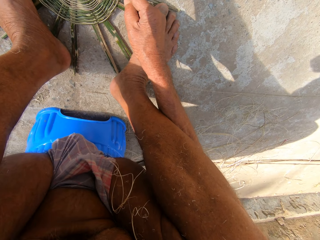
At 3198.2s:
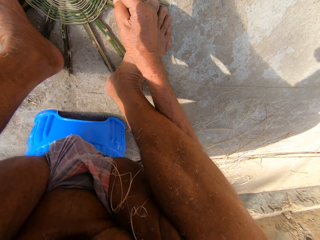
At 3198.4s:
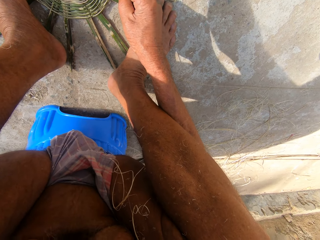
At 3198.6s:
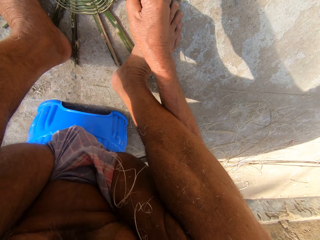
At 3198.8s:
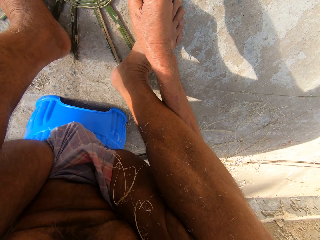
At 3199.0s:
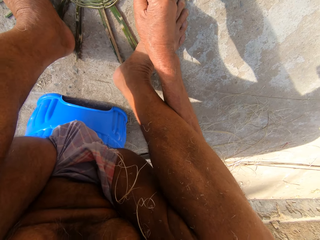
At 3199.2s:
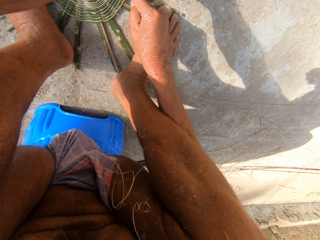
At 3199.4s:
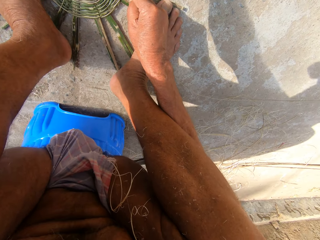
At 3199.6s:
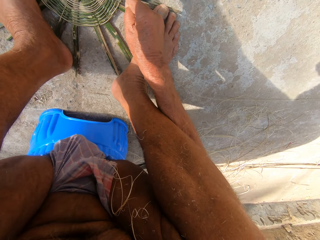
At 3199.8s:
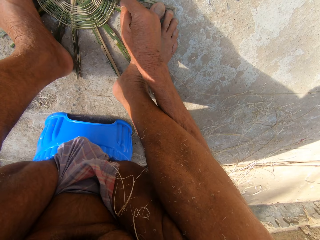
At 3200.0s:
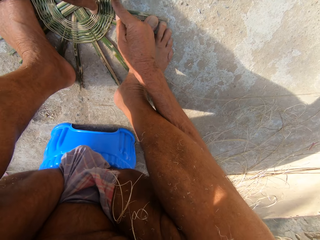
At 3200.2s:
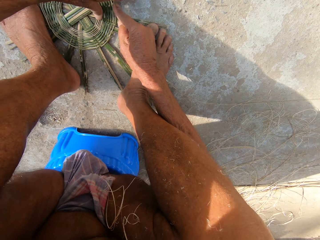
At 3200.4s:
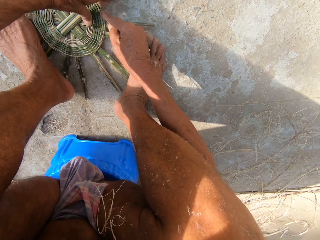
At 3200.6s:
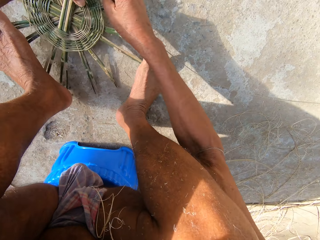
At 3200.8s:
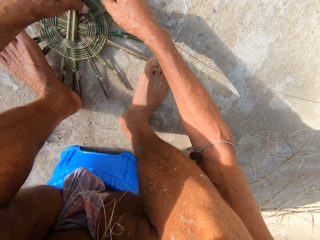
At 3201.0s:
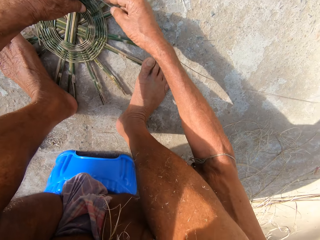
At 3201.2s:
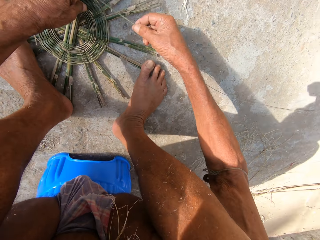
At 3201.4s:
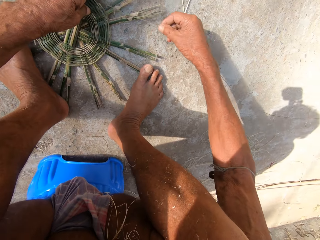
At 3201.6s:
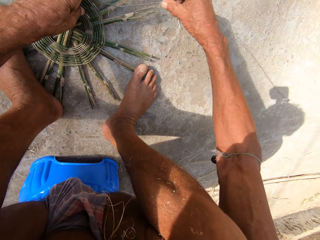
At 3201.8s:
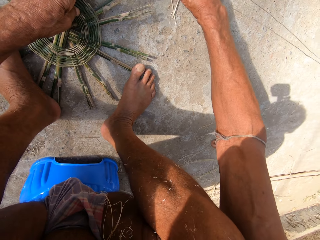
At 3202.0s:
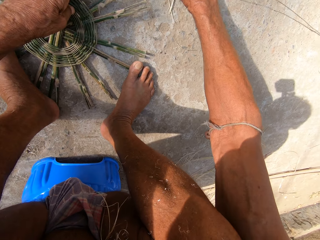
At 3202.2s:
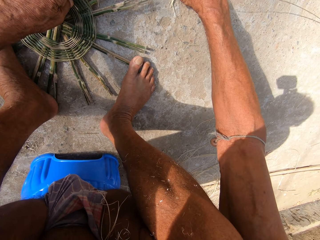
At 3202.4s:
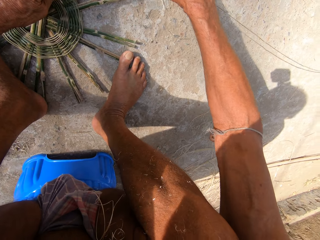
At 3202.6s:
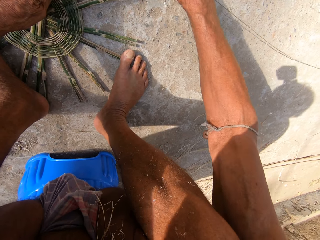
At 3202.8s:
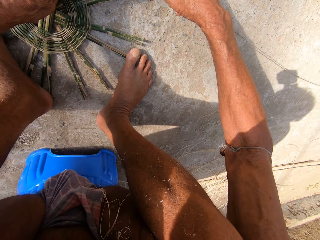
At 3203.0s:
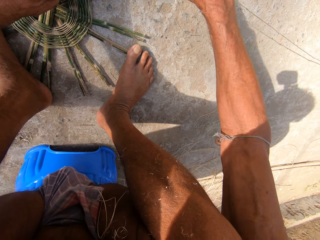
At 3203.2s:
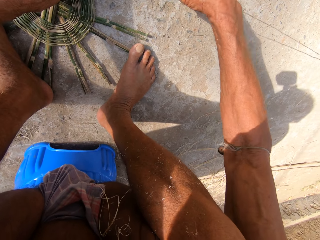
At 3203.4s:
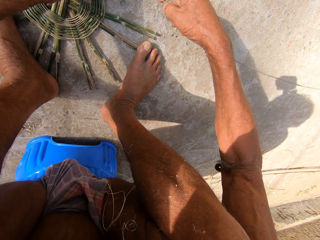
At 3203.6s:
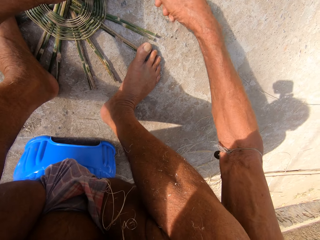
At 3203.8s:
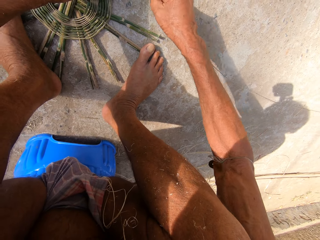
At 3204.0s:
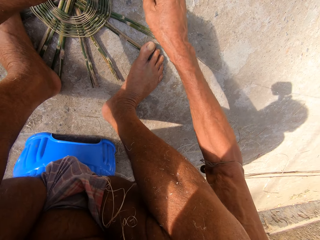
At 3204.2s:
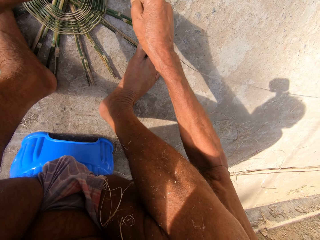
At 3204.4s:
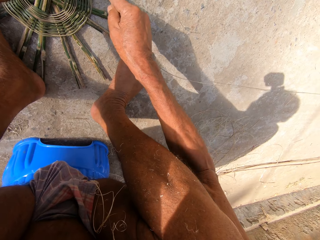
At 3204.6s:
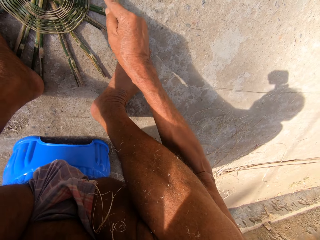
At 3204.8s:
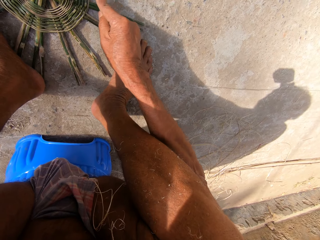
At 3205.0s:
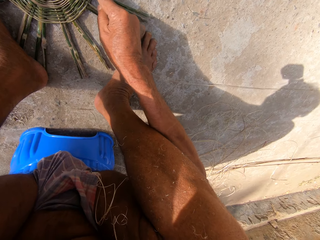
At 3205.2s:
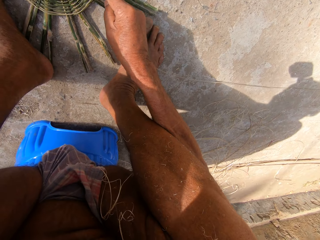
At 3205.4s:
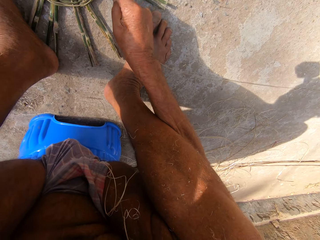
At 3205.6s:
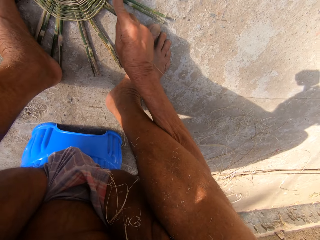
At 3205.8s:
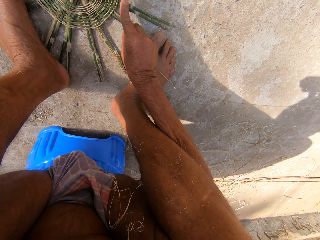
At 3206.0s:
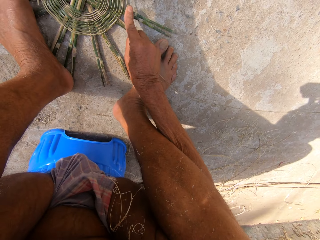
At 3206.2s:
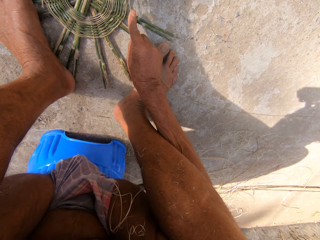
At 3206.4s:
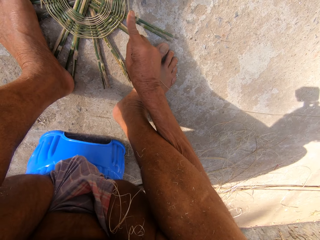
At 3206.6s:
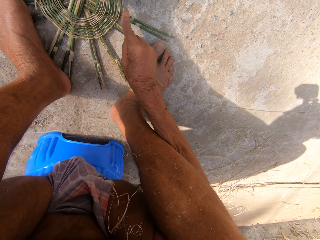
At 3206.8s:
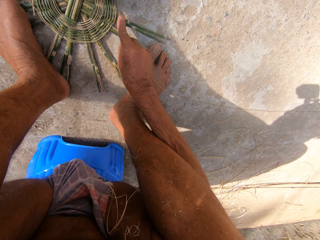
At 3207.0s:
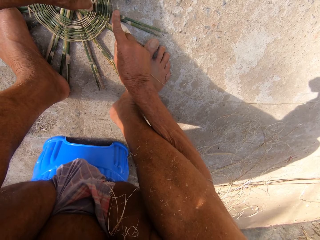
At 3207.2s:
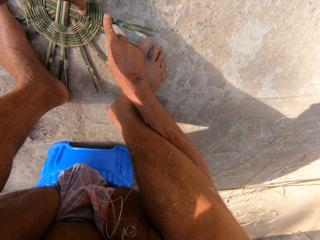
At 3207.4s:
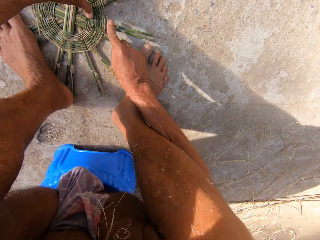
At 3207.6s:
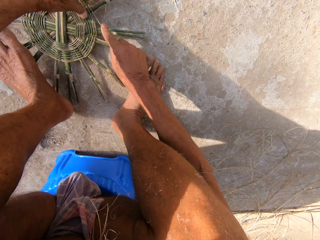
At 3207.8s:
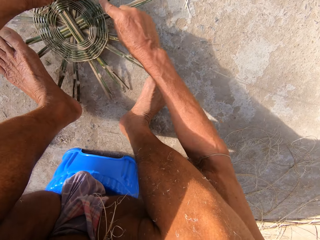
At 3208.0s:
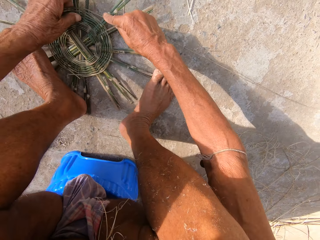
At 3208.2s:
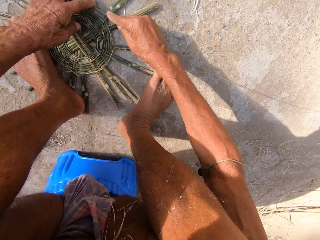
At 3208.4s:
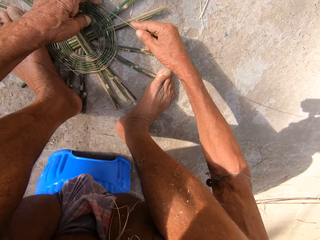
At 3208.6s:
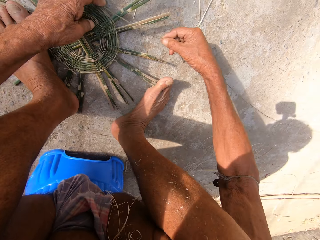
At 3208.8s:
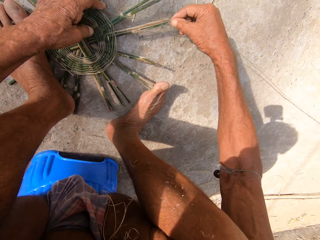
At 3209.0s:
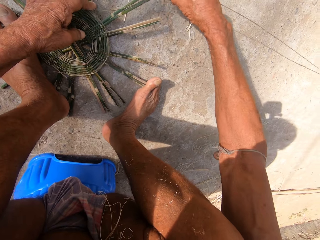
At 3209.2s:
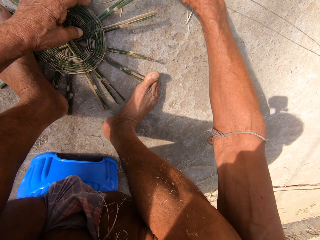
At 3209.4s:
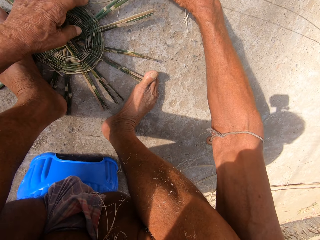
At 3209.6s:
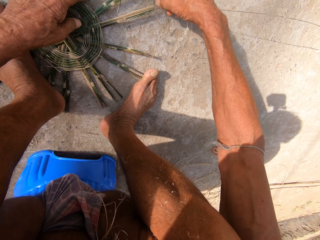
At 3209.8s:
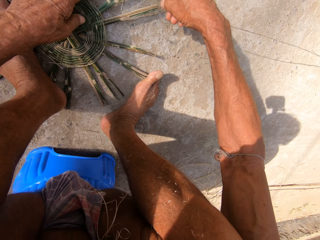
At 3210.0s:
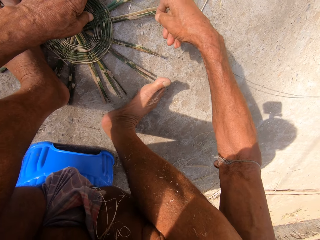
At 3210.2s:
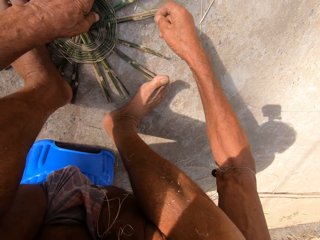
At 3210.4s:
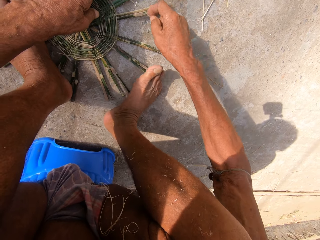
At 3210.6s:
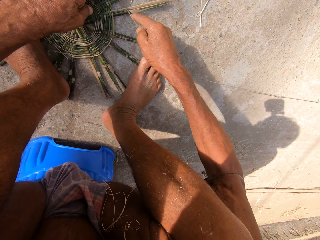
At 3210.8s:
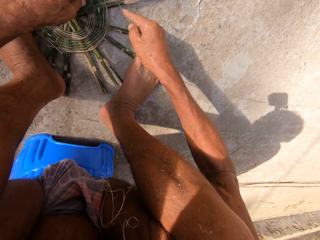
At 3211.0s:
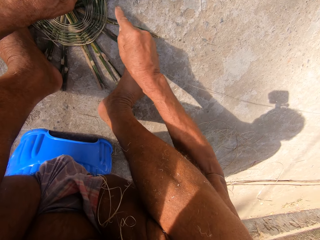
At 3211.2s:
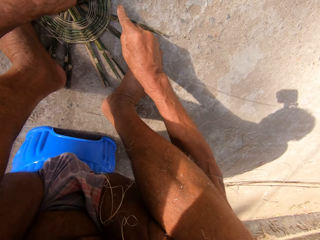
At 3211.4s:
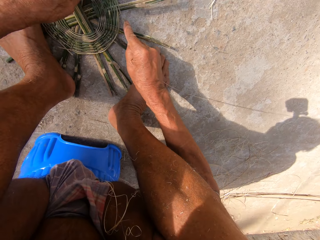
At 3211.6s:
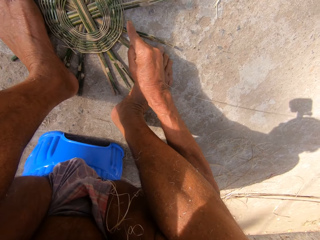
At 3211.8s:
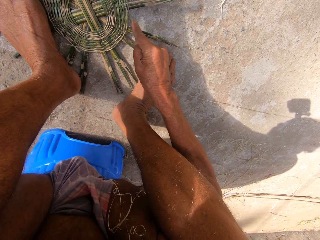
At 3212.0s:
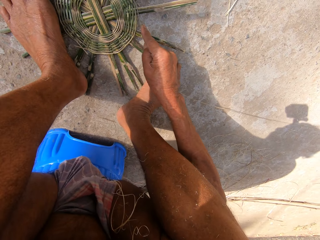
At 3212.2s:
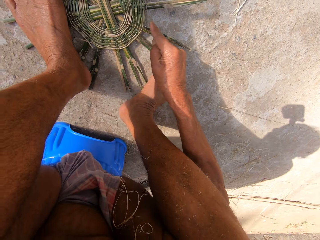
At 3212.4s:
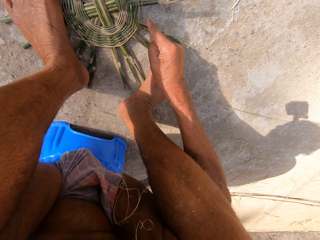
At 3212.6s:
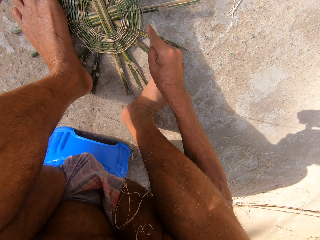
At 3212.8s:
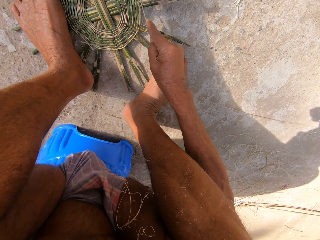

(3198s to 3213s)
The camera wearer turns the basket base on the ground with both hands. They hold down the basket base with both legs. They weave the bamboo strip into the basket base with both hands. They turn the basket base on the ground with both hands. They hold down the basket base with both legs. They weave the bamboo strip into the basket base with both hands.

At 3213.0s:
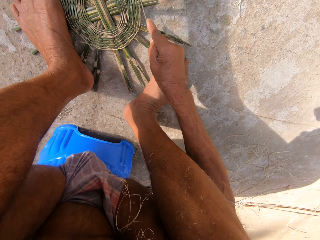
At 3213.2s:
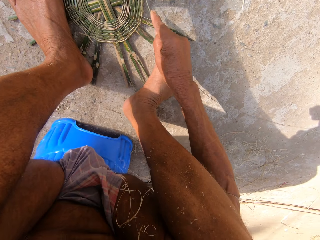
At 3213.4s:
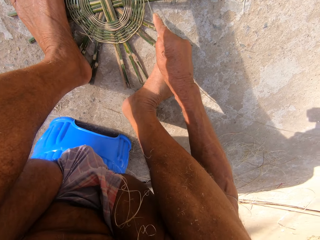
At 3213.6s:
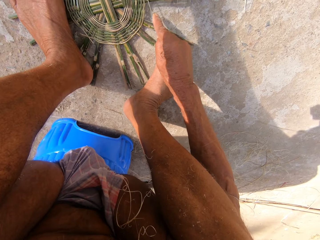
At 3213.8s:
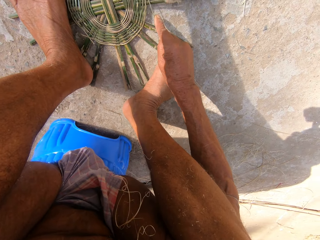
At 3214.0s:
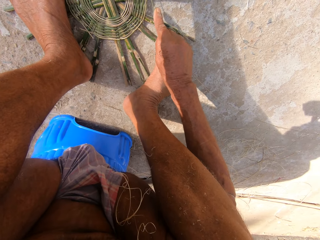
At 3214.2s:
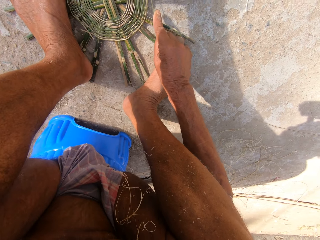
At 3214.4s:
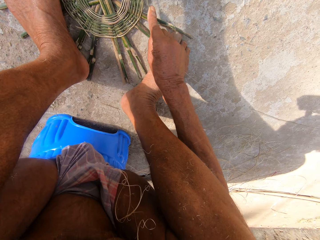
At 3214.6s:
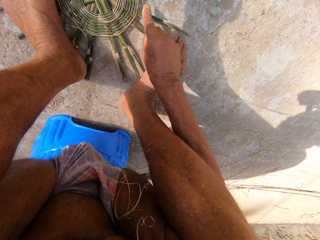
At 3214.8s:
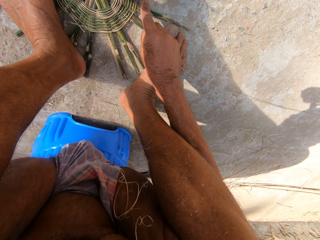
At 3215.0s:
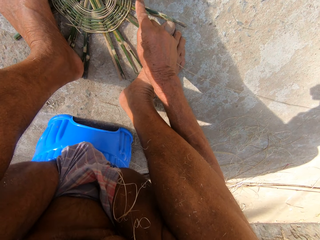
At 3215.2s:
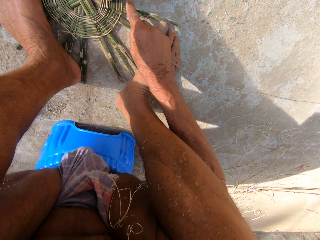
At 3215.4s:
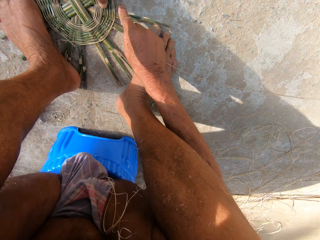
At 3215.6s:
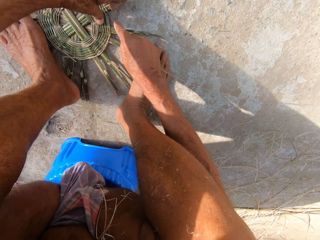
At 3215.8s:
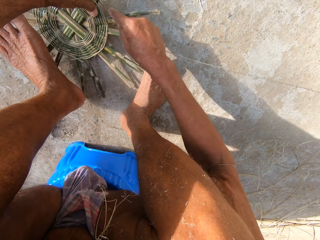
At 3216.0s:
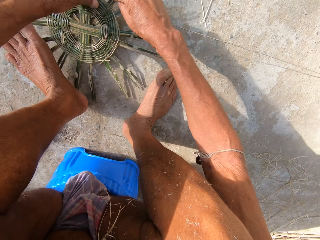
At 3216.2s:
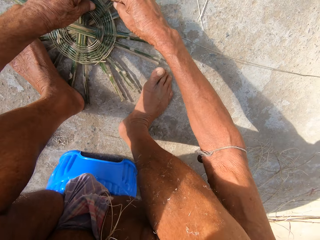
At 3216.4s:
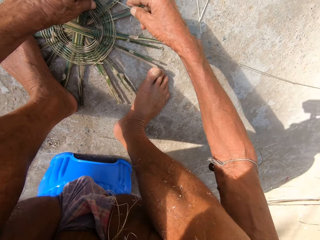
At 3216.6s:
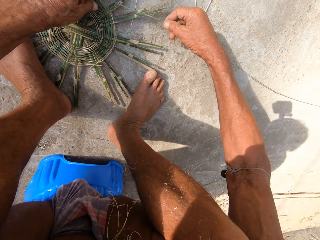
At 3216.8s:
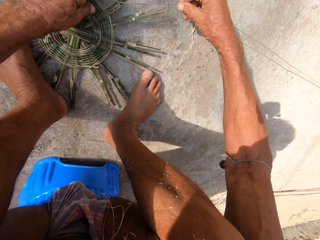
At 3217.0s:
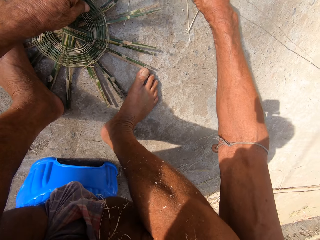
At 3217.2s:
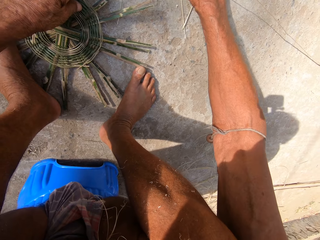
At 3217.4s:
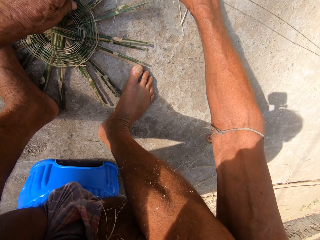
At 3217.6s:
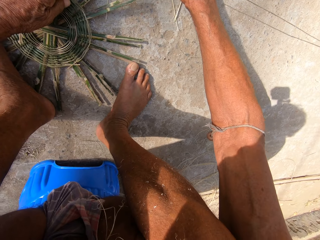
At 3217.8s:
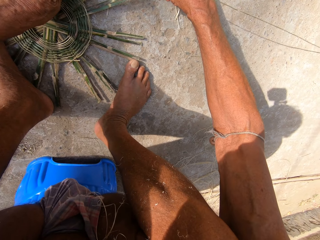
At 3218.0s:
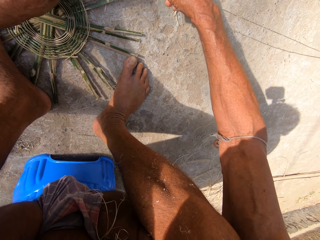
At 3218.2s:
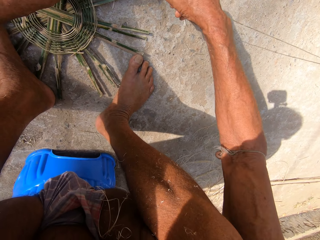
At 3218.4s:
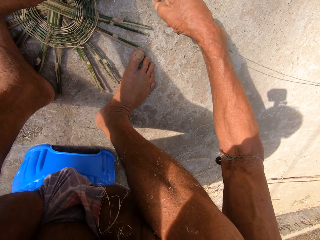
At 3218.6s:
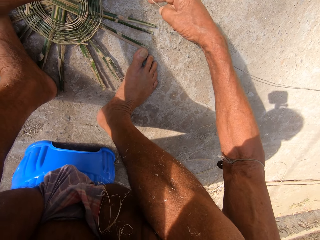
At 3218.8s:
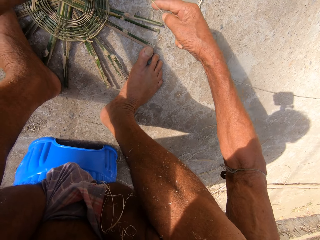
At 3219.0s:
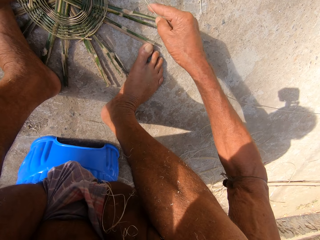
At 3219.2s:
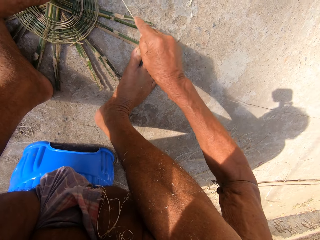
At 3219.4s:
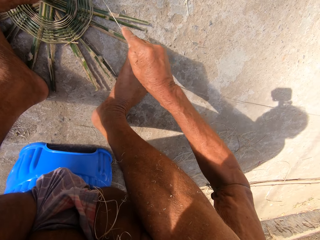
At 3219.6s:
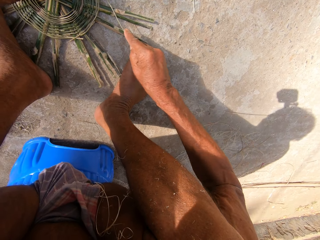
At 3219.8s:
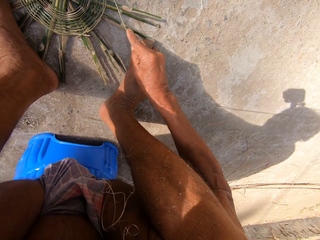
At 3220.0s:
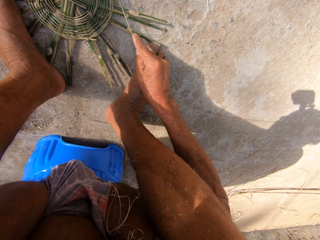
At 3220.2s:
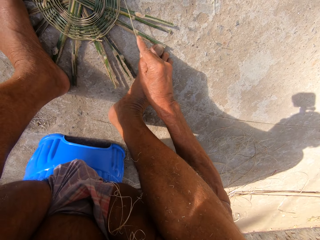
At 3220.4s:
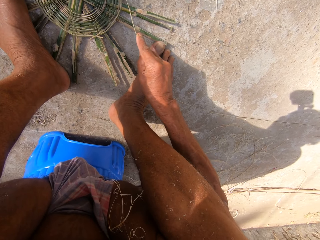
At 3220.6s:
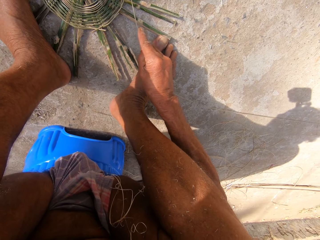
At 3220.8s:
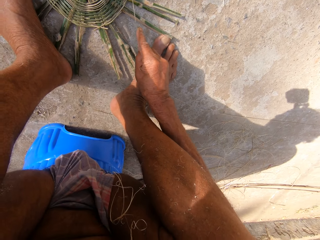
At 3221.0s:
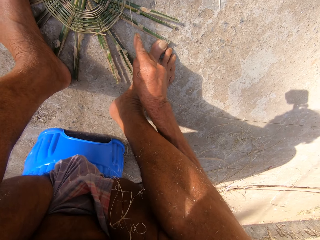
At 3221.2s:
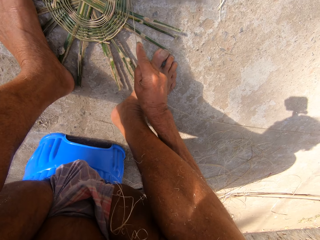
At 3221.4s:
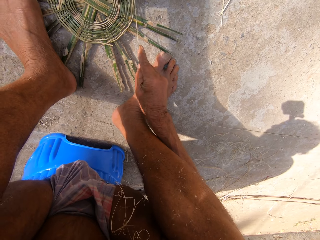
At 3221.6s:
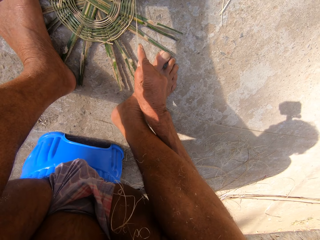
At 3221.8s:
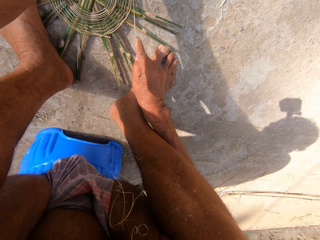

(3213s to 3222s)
The camera wearer turns the basket base on the ground with both hands. They hold down the basket base with both legs. They weave the bamboo strip into the basket base with both hands.
